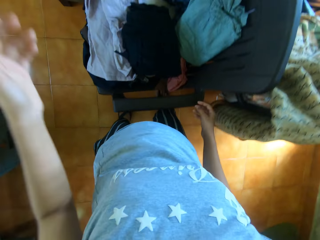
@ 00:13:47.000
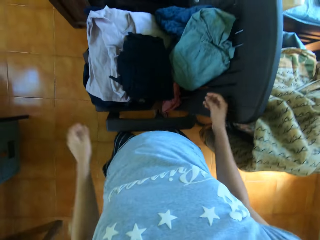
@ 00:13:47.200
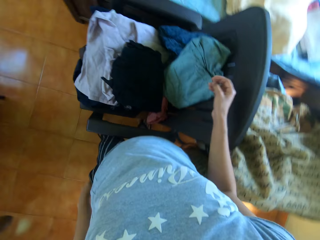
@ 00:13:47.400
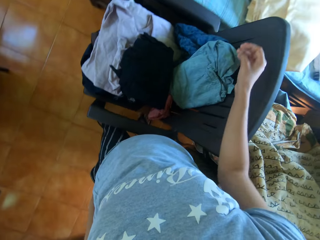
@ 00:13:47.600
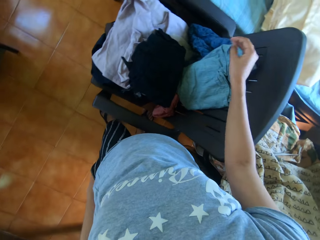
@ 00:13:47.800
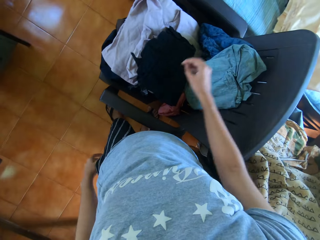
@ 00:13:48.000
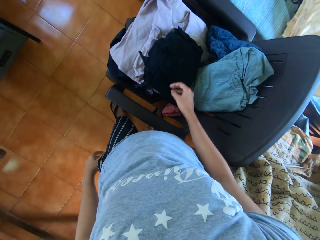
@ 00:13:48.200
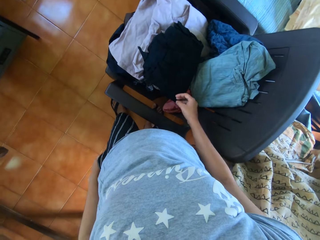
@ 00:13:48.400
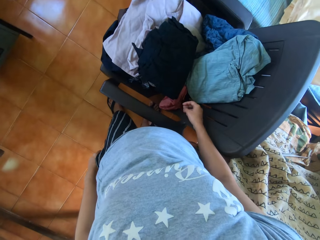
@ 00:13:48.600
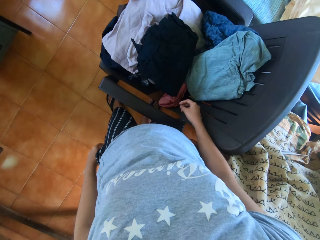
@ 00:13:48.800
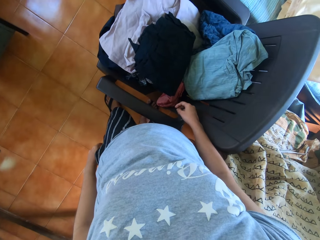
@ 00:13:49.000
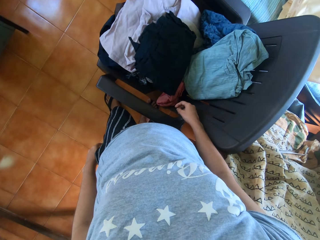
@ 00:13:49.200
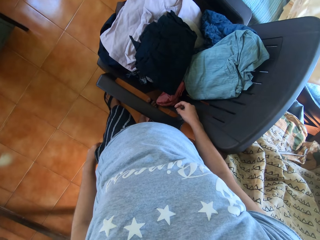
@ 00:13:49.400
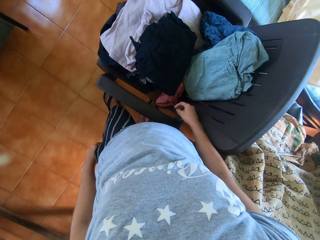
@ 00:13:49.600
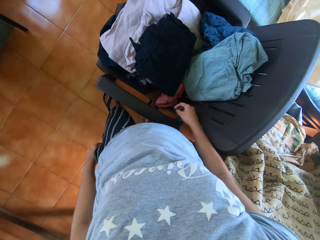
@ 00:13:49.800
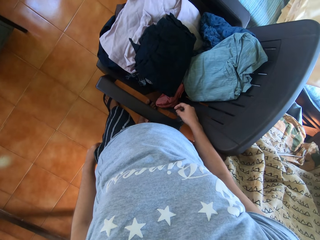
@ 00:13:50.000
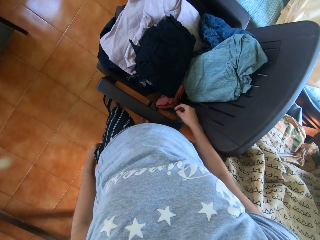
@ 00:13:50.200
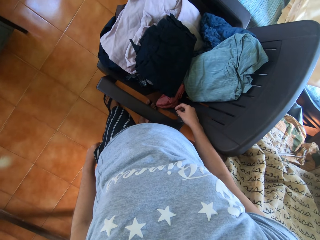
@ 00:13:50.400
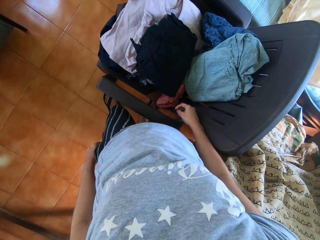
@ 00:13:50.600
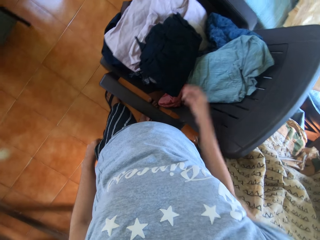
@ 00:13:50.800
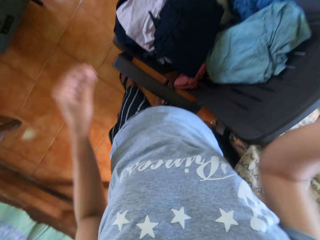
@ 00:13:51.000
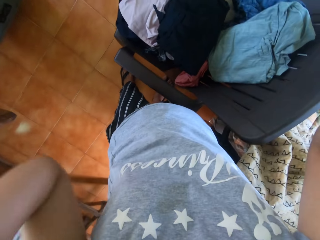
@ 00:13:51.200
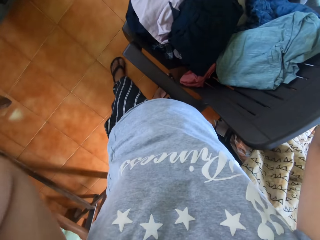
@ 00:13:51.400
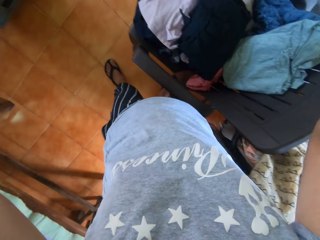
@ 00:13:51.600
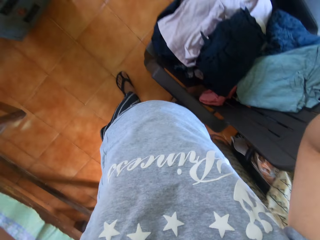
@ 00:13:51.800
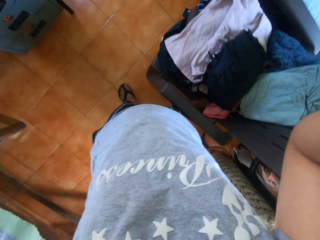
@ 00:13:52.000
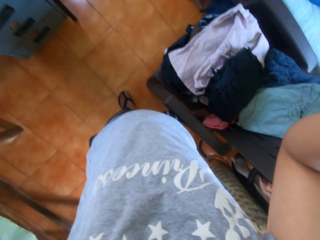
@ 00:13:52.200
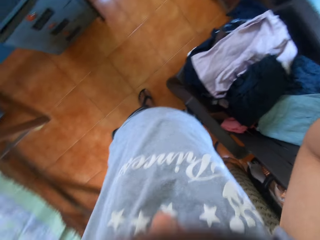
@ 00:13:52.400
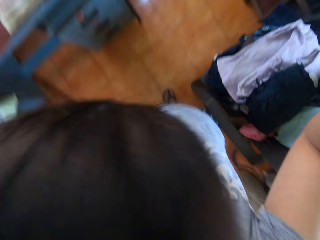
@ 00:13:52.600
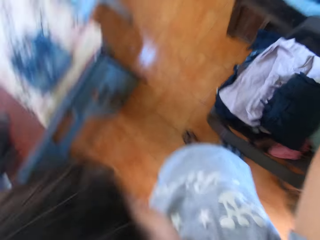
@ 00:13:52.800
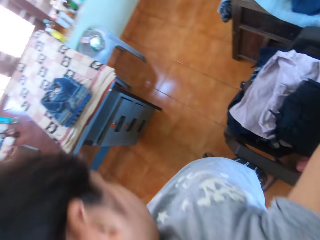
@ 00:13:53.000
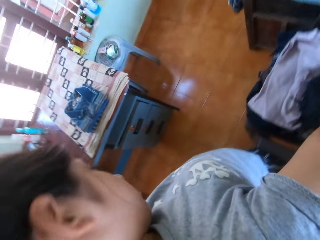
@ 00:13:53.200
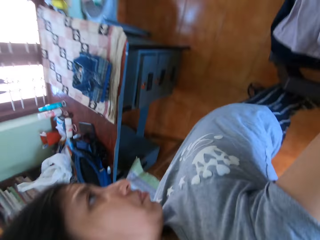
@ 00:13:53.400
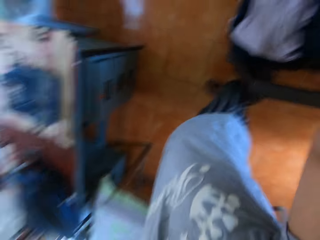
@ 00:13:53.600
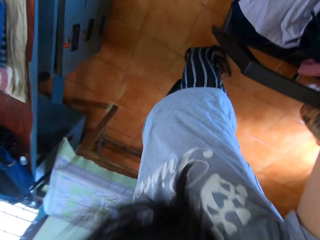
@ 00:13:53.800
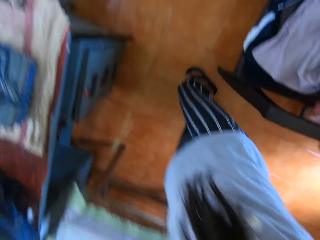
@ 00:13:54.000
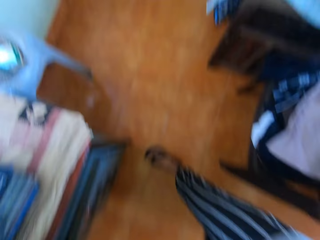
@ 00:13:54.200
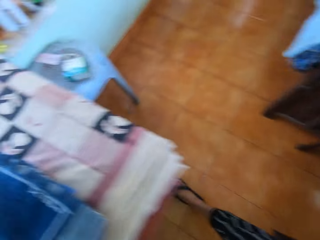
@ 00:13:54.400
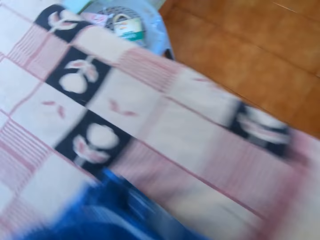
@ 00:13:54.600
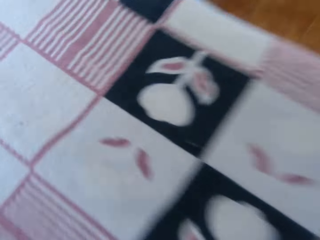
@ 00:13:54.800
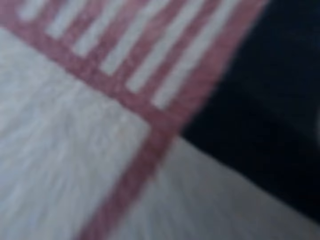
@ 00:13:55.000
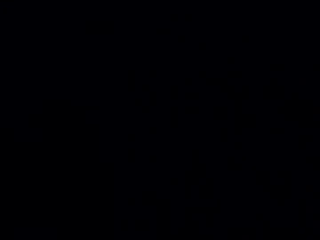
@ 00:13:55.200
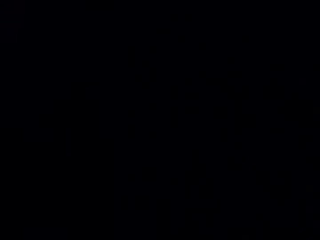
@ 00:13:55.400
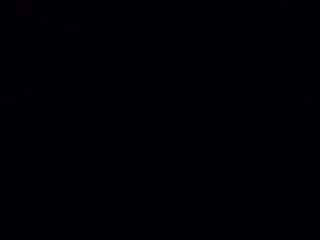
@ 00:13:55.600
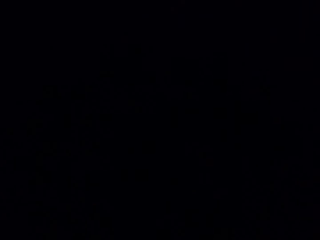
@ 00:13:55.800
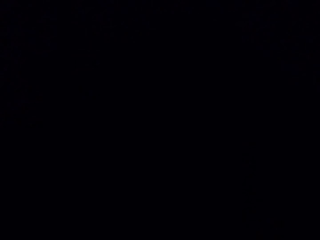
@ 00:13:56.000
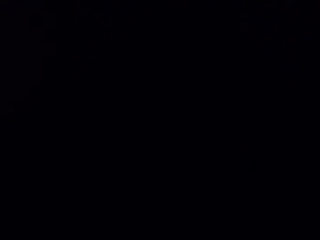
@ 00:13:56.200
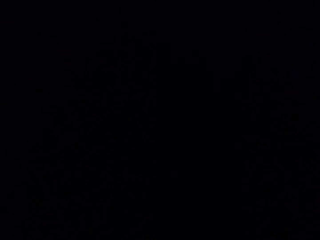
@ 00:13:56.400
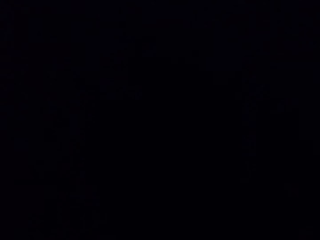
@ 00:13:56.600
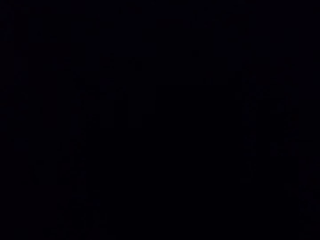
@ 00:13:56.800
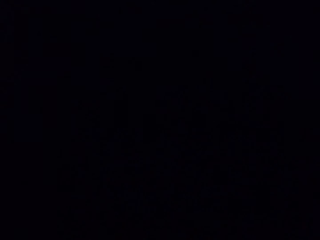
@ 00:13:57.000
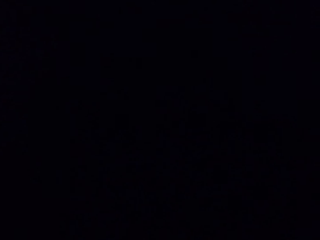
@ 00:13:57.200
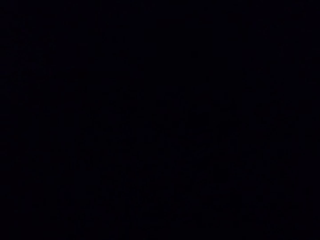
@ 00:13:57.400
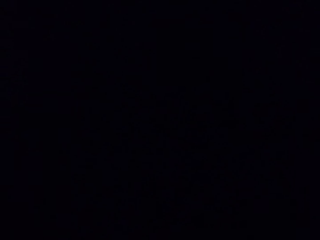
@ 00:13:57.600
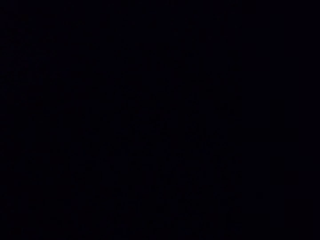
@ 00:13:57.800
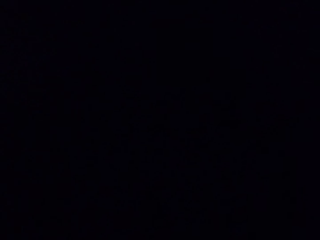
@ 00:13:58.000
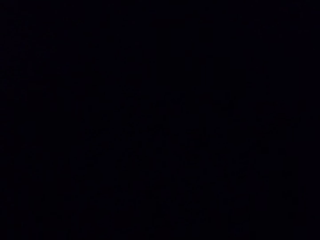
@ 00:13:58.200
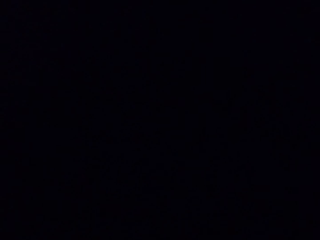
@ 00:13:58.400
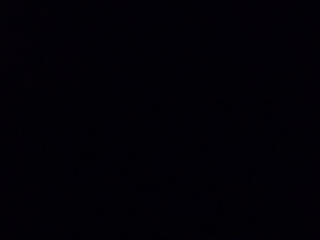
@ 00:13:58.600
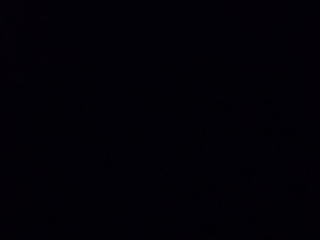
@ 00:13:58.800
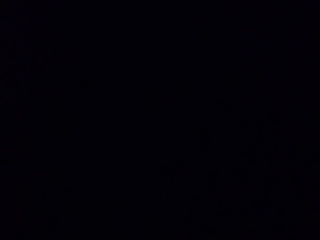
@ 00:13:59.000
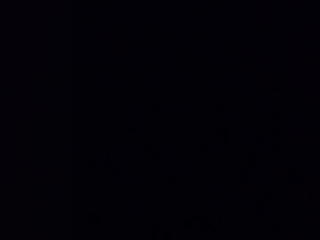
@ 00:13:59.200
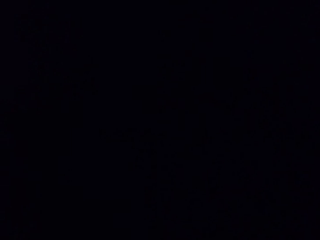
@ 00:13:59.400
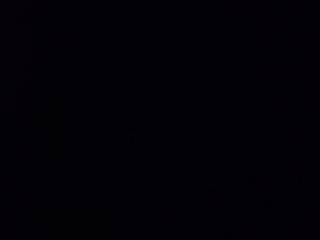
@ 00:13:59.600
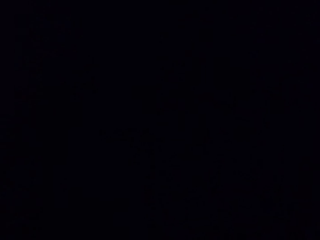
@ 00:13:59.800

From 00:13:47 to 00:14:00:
The camera wearer moves around. She looks around. She raises both hands towards her face. She removes the camera from her head with her hands. She drops the camera on the table with both hands.

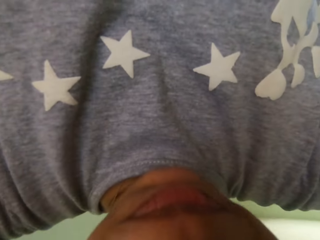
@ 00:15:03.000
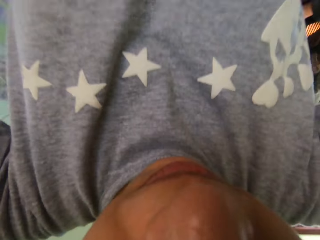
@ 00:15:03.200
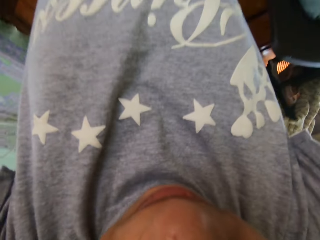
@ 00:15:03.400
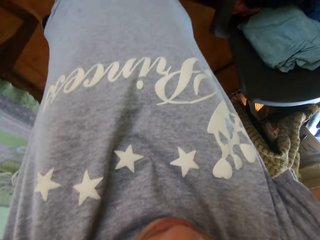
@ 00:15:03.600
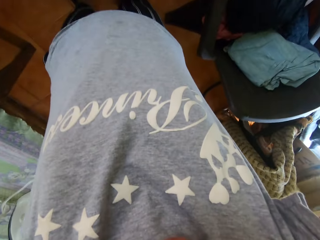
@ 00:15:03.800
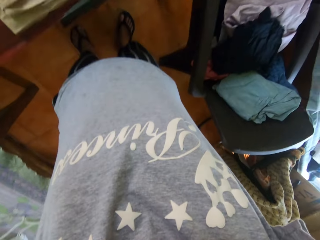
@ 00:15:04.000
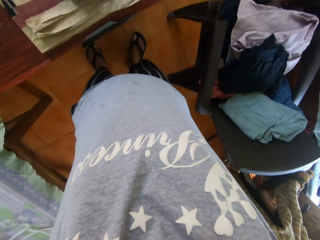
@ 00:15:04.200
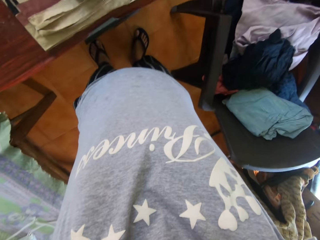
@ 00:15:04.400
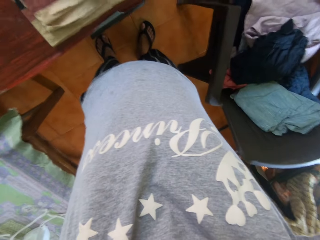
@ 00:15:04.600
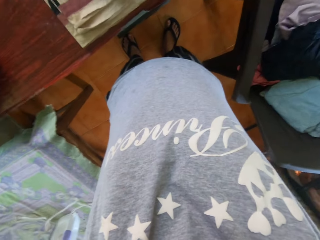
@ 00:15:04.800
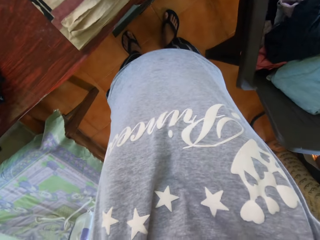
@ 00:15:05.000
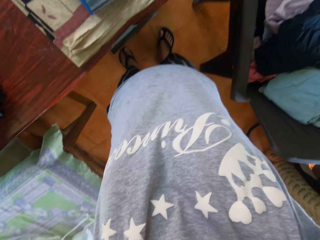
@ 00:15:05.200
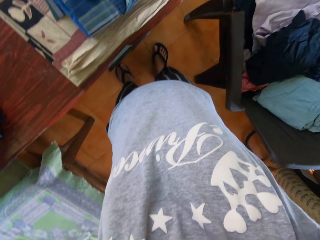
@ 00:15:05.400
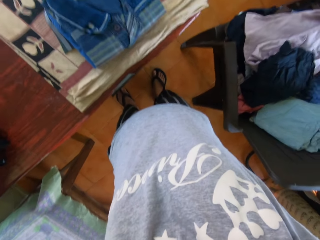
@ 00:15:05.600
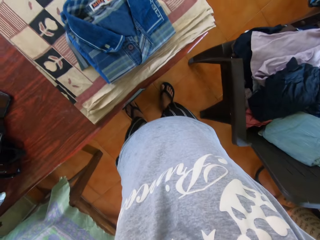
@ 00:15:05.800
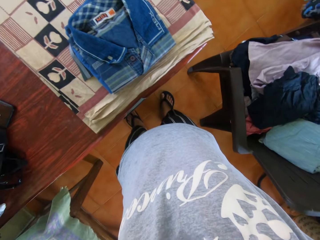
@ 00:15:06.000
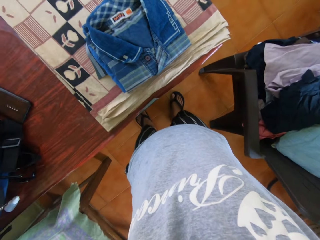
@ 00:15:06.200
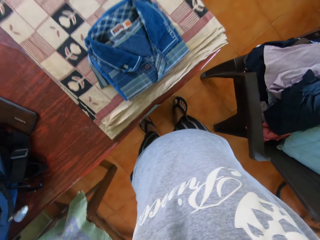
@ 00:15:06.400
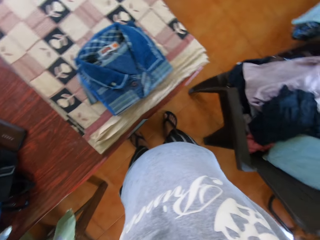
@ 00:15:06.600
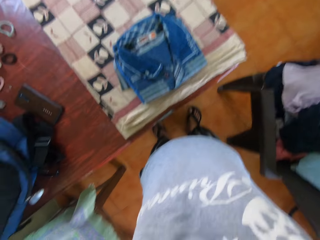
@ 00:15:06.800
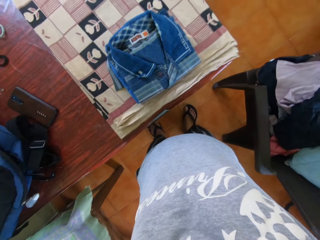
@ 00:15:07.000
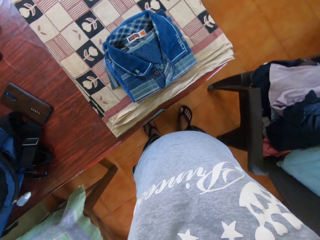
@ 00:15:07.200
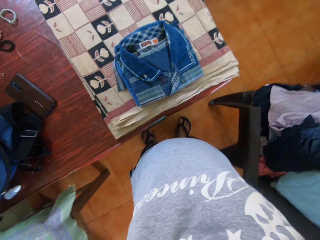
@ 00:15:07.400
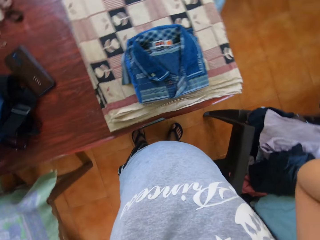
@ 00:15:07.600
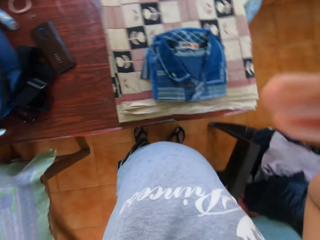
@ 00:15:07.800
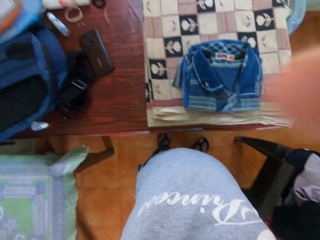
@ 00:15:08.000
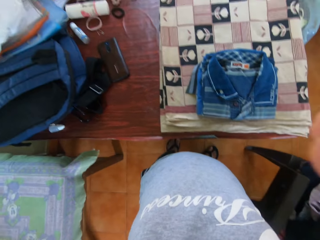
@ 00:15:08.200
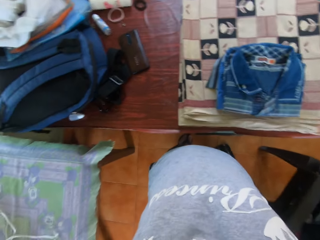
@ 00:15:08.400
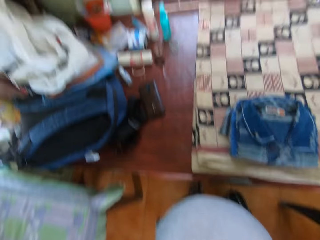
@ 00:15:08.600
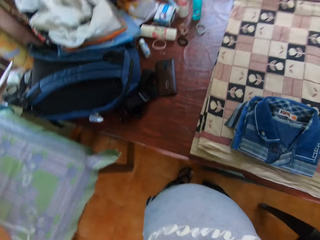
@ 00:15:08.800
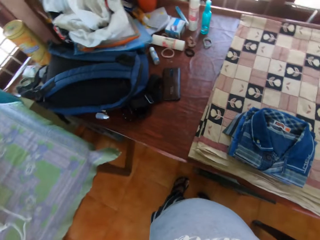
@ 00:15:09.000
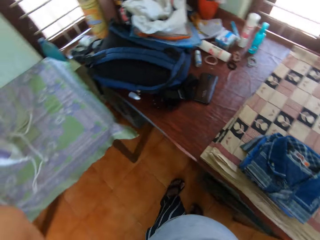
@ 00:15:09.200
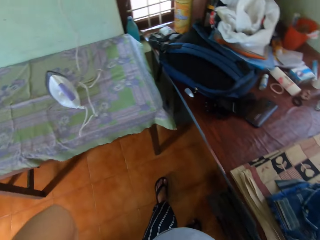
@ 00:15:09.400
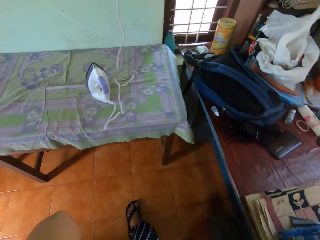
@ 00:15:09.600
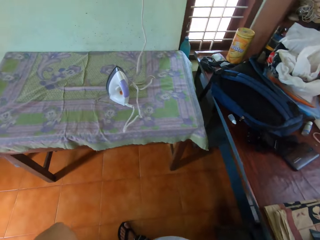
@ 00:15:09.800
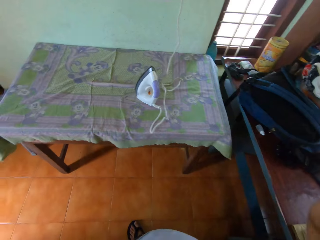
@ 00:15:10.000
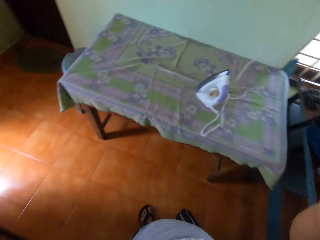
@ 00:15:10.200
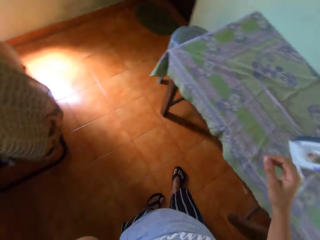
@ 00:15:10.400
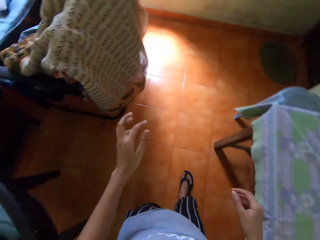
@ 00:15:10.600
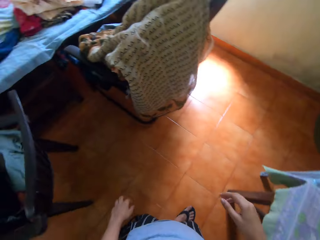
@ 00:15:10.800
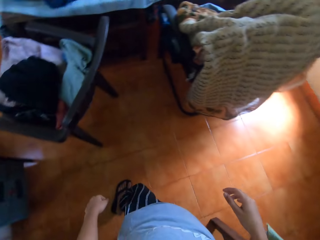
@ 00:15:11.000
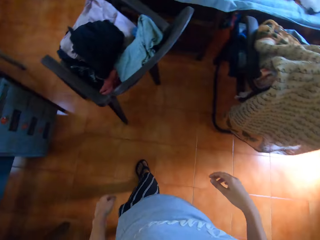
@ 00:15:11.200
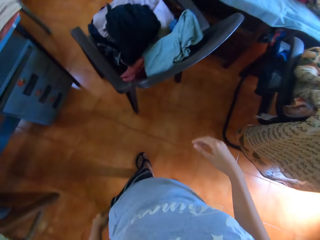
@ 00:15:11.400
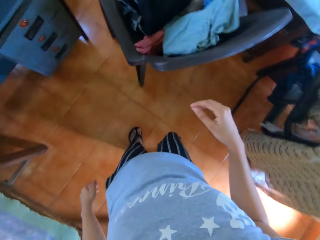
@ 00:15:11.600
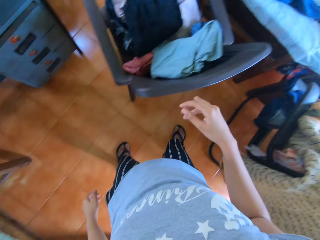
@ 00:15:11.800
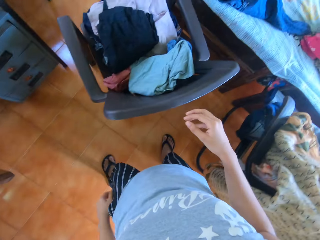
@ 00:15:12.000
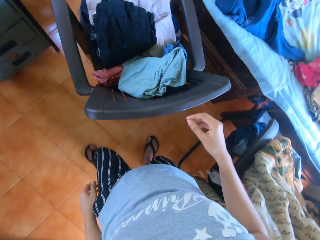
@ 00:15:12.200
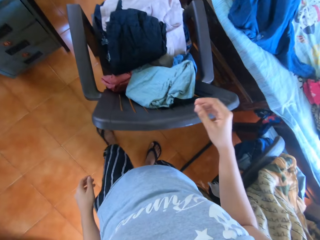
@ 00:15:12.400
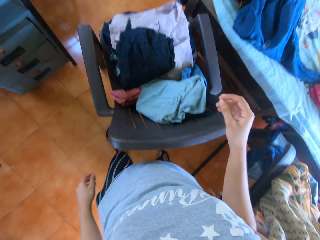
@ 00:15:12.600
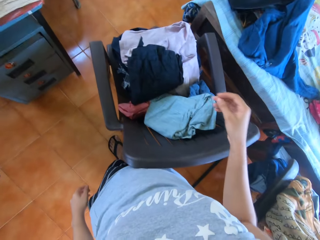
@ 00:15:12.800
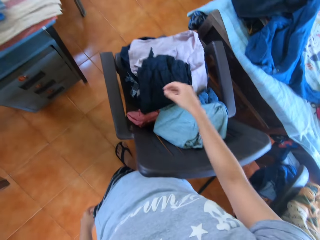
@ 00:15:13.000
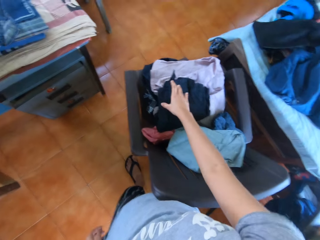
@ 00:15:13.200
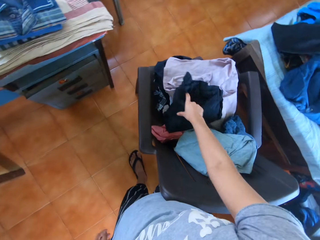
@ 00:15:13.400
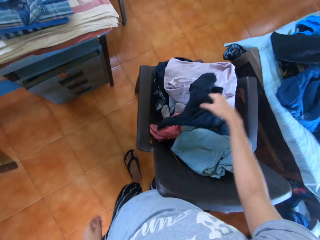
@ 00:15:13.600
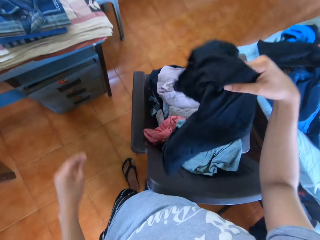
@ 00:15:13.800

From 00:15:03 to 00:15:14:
The camera wearer wears the camera. She looks around. She raises both hands towards her face. She walks towards a chair in the room. She picks up a shirt from the chair with her right hand.
